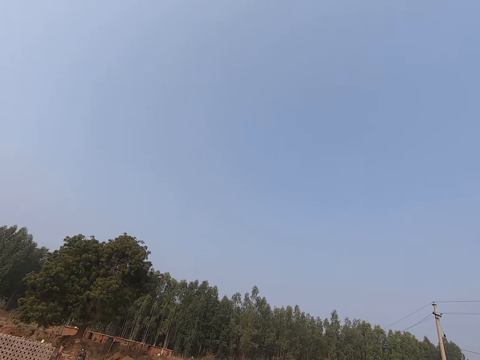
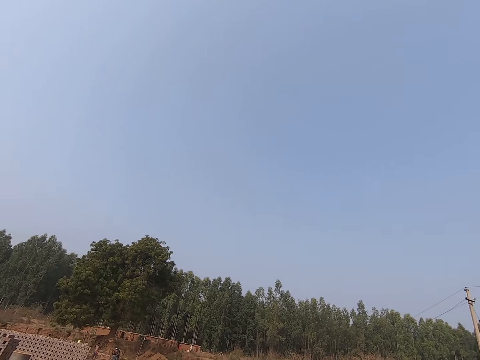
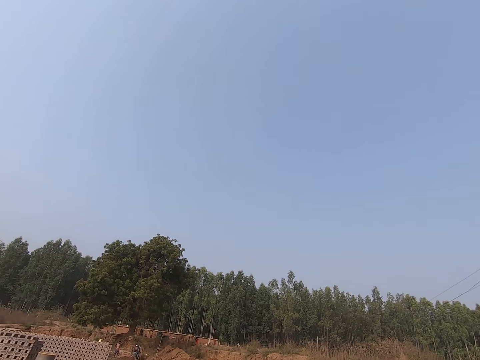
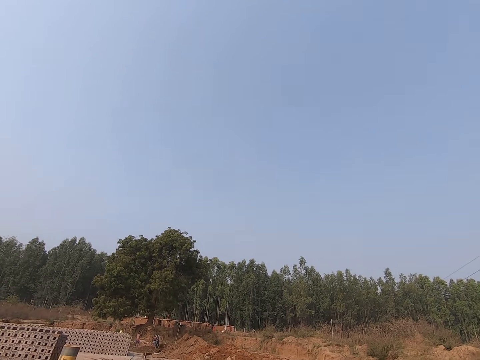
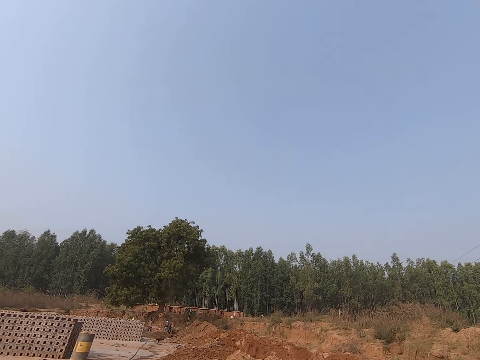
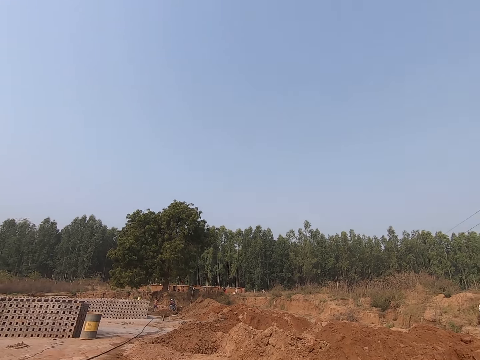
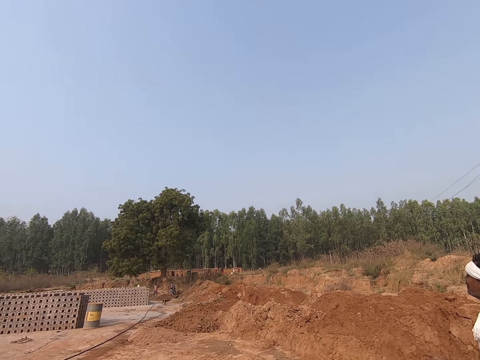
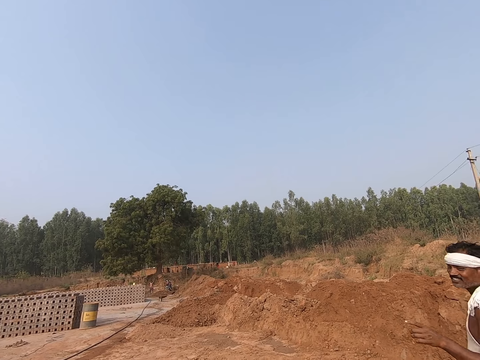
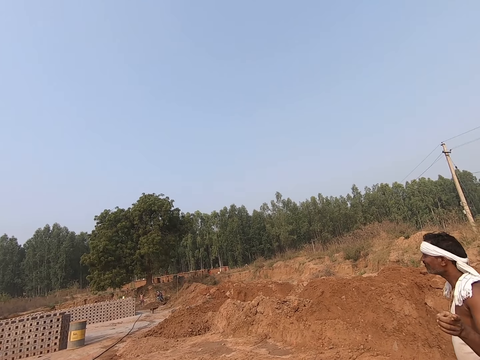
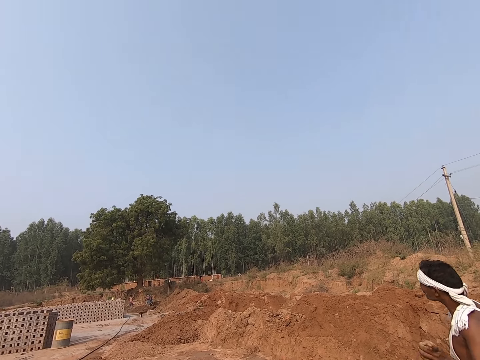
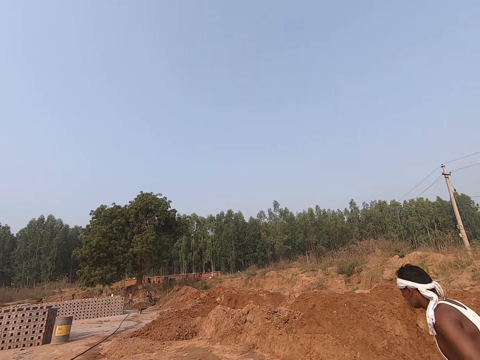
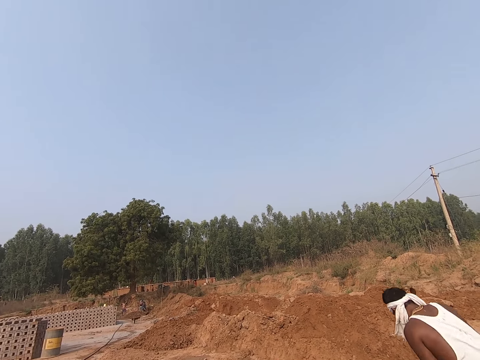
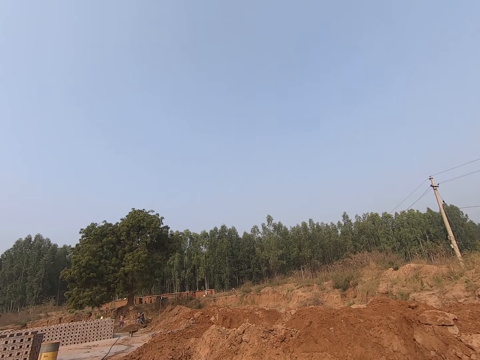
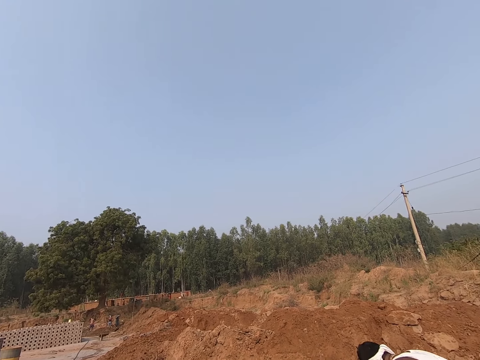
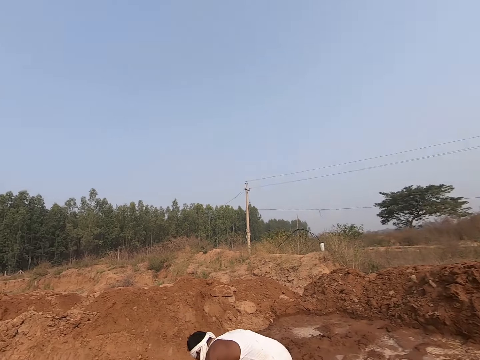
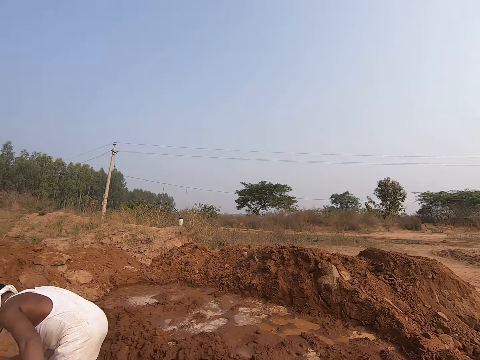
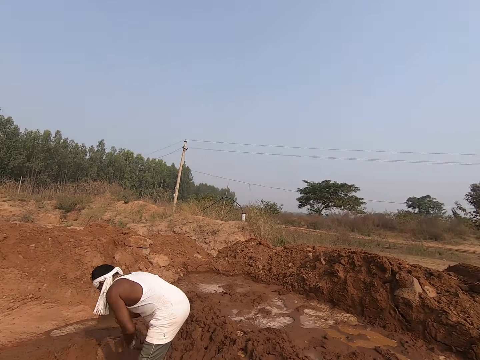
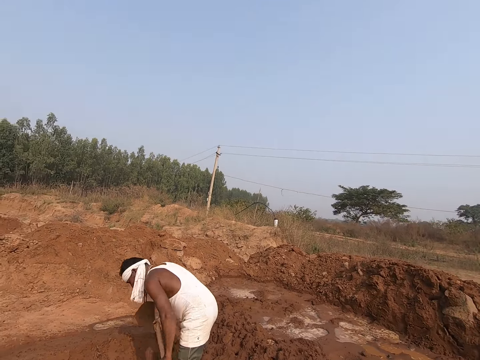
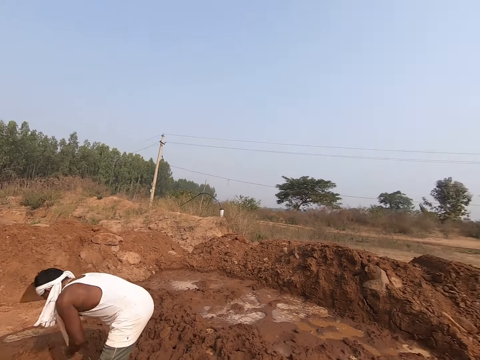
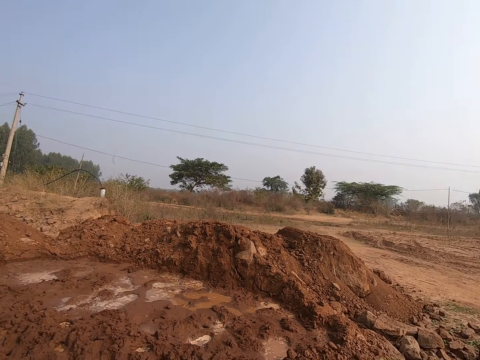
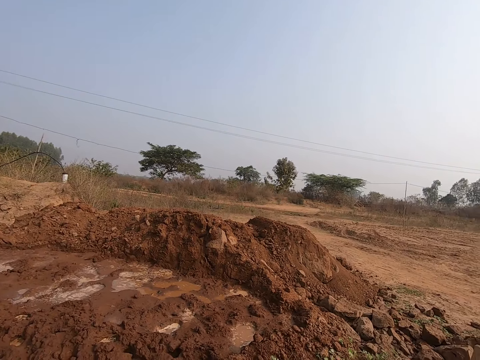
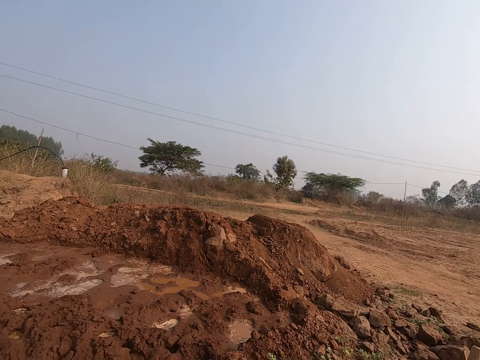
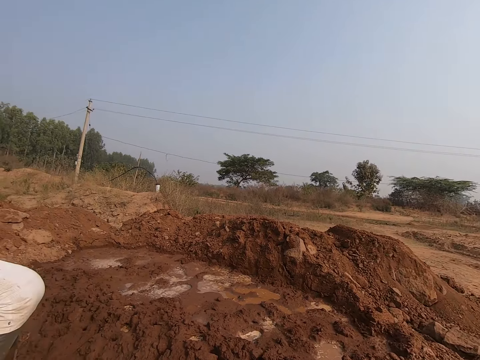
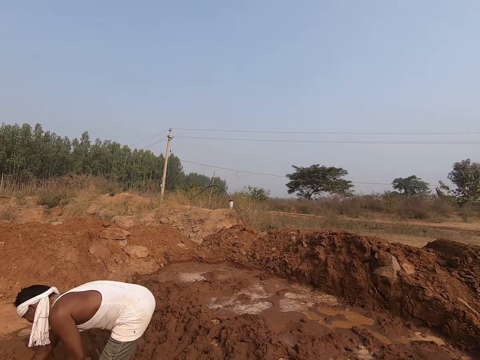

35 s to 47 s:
The camera wearer looks up. A man makes gestures with hands. The camera wearer looks around. The man digs the site with the hoe. The camera wearer looks around the site.

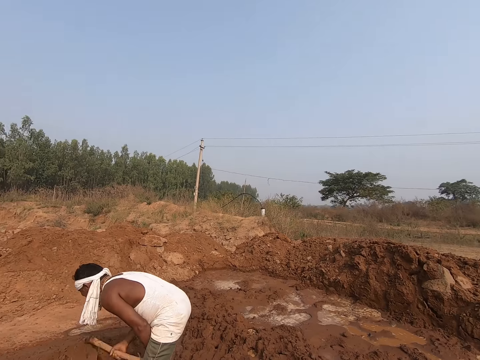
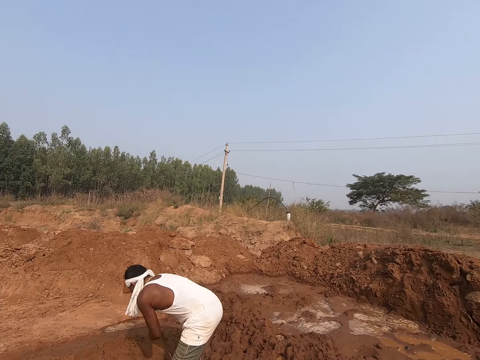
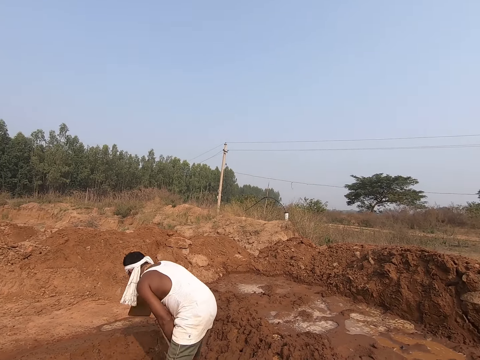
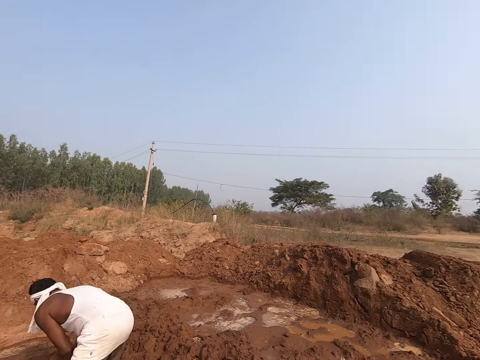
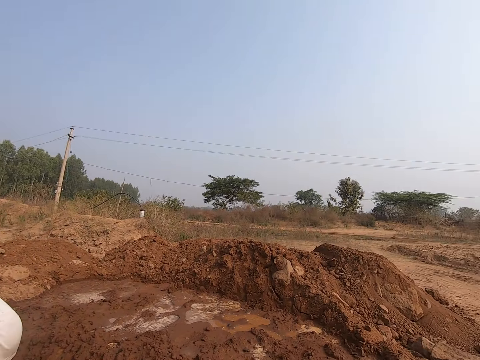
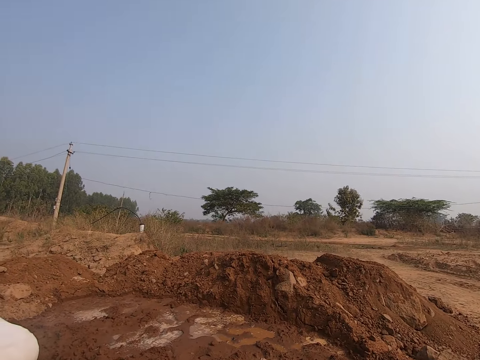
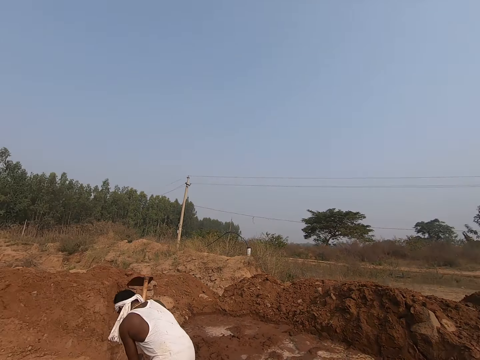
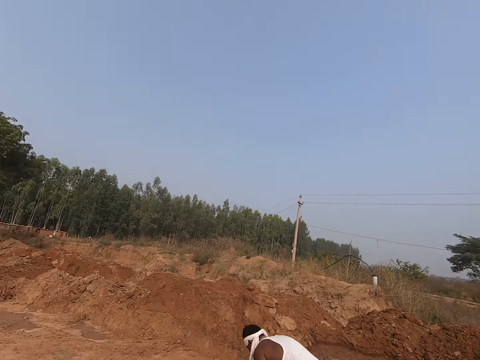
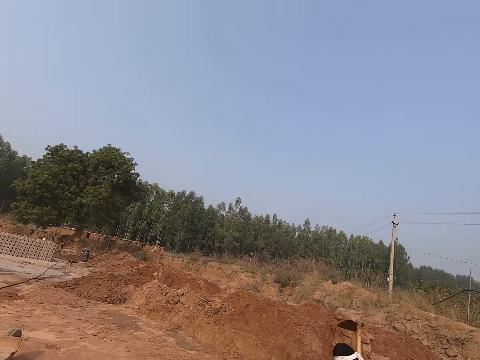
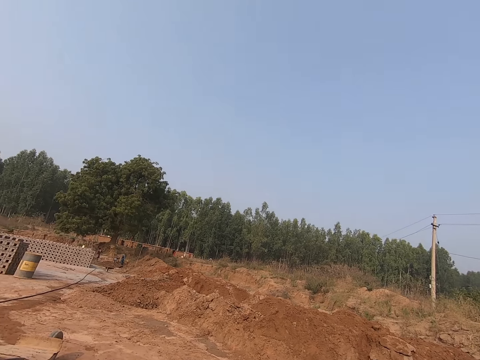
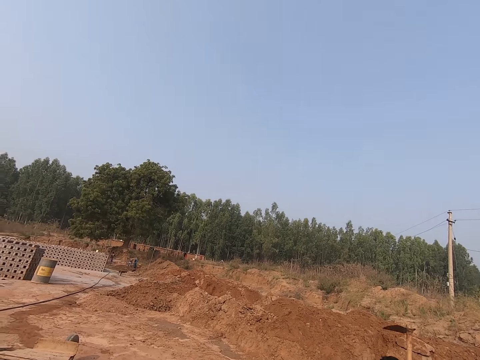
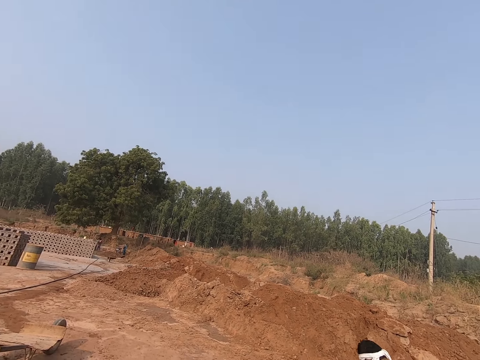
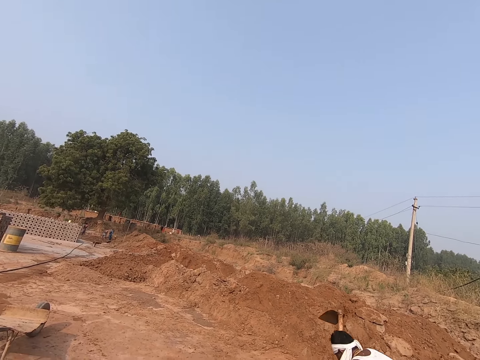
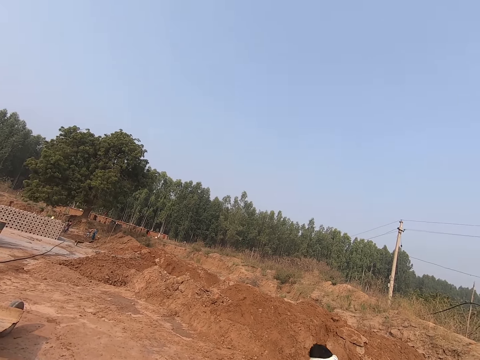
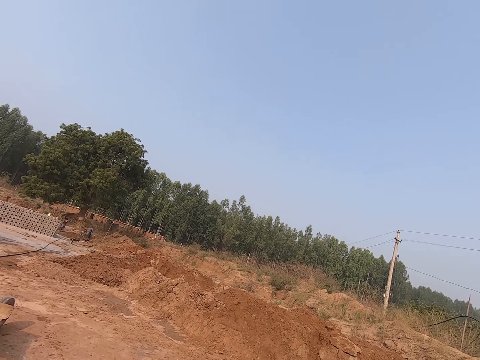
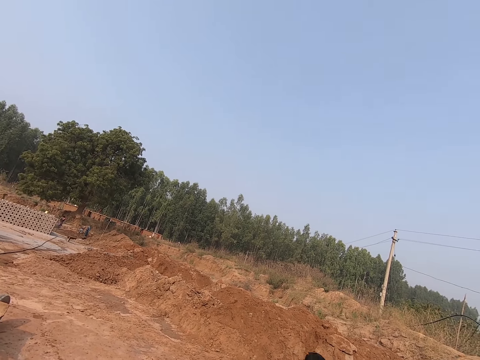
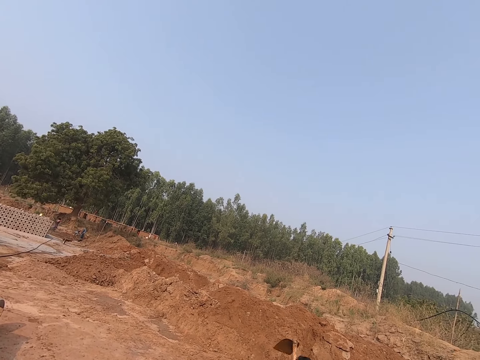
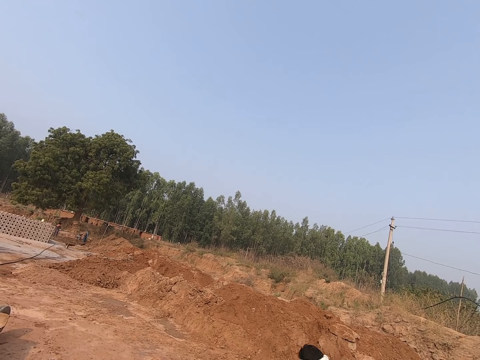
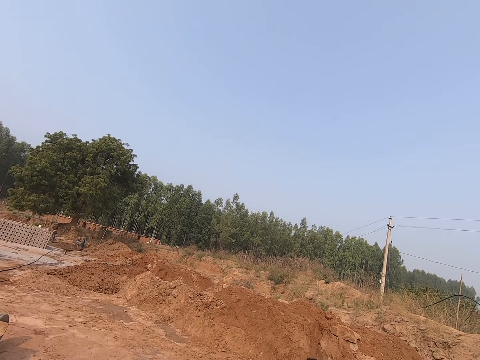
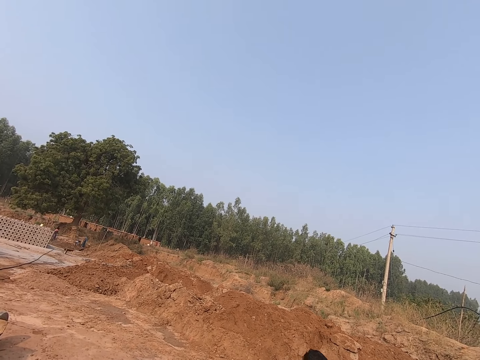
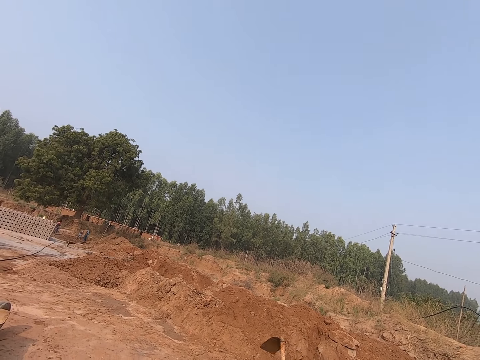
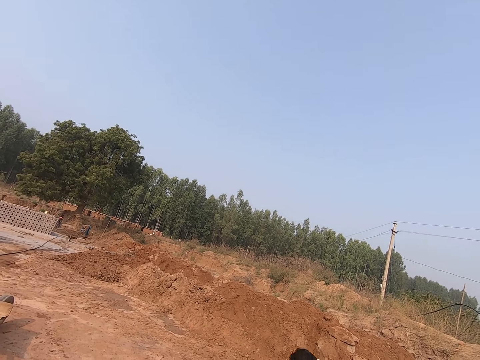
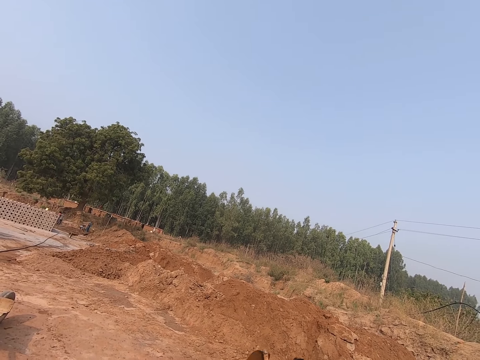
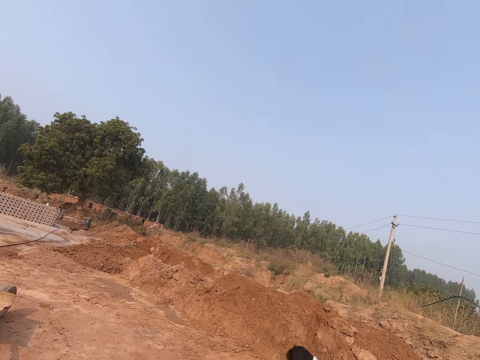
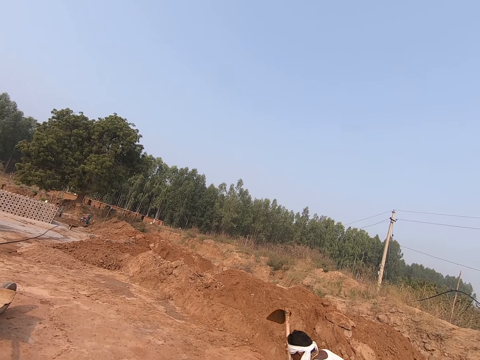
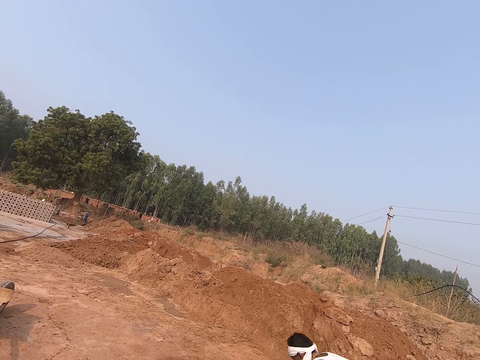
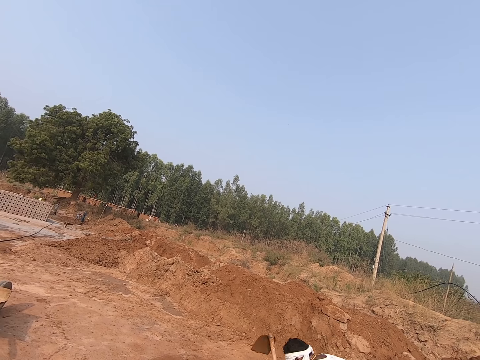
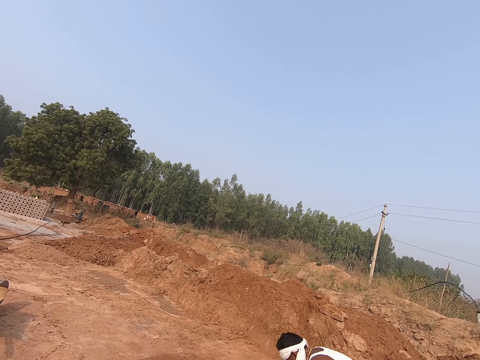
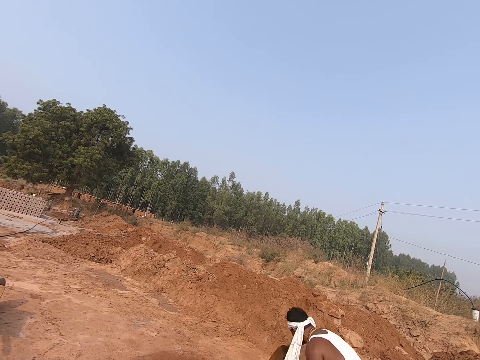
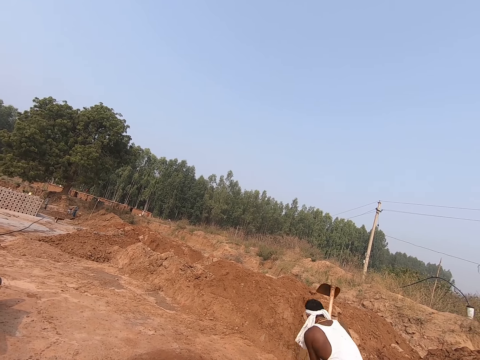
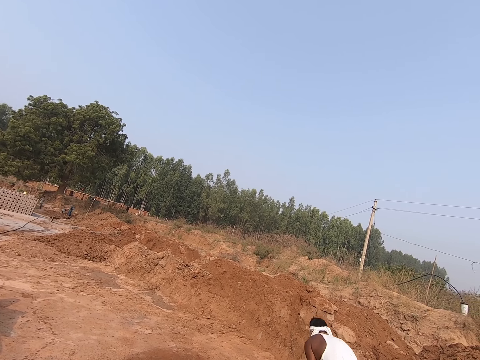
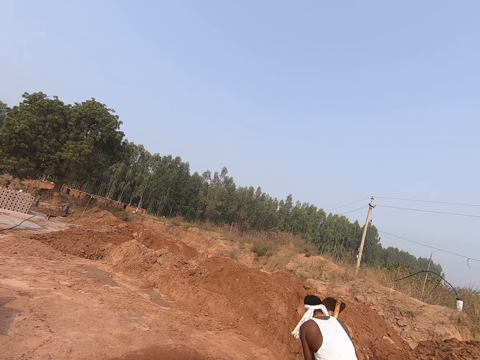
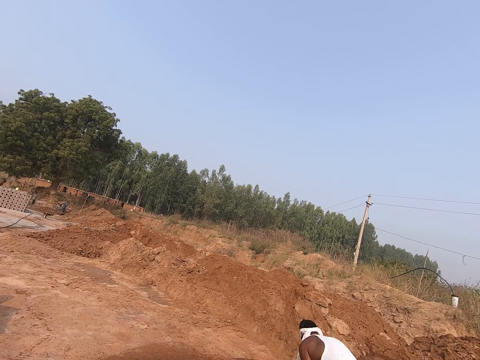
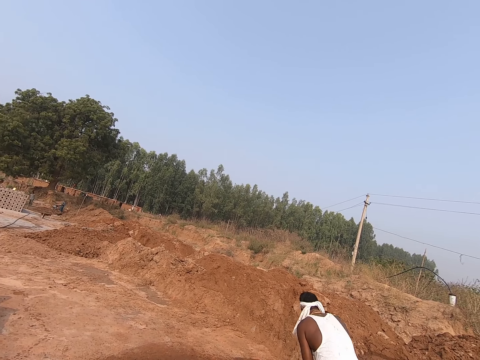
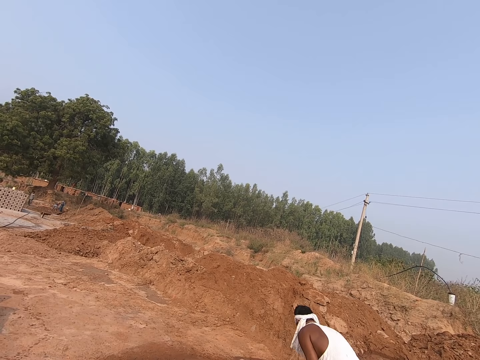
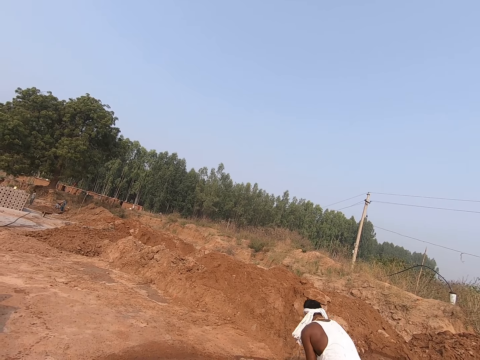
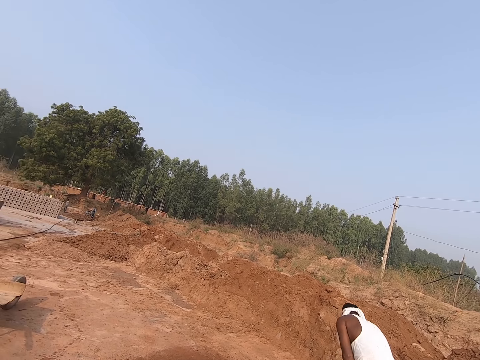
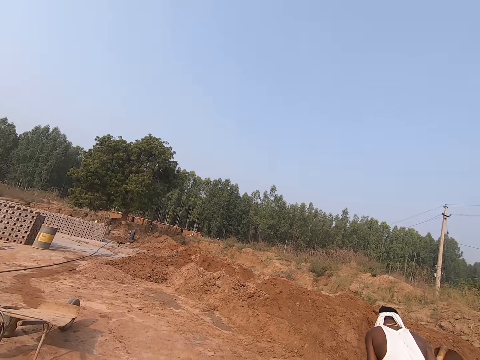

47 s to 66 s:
The camera wearer looks at a man. They look around and speak to the man. The man speaks to the camera wearer.
